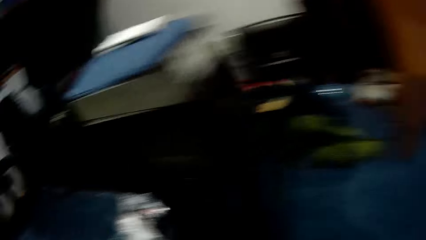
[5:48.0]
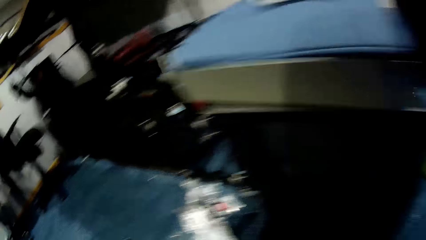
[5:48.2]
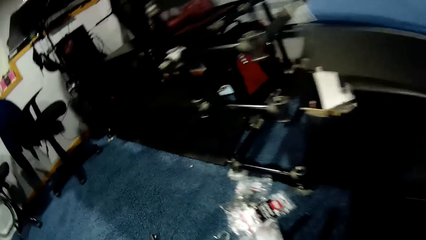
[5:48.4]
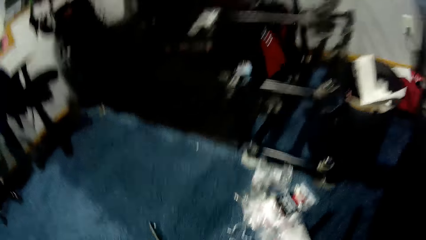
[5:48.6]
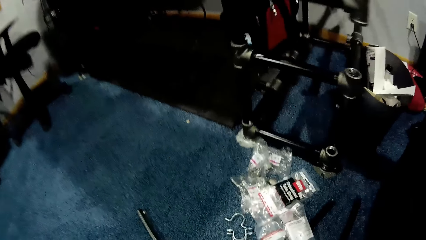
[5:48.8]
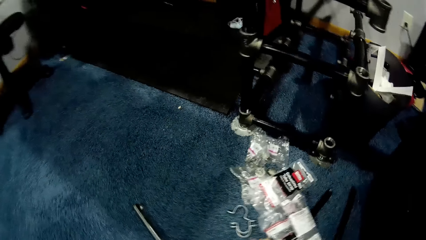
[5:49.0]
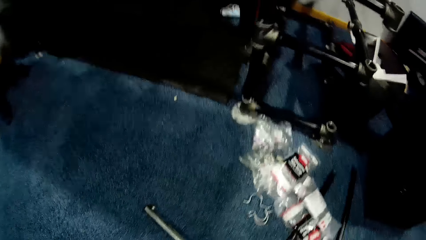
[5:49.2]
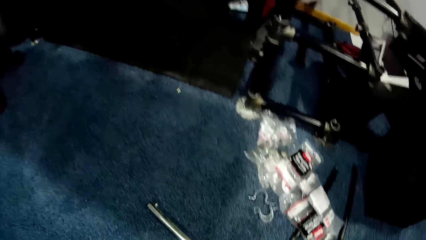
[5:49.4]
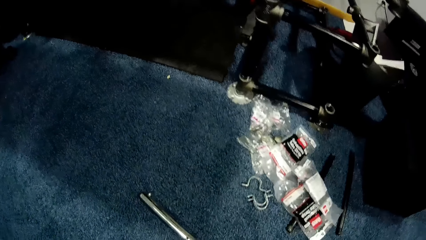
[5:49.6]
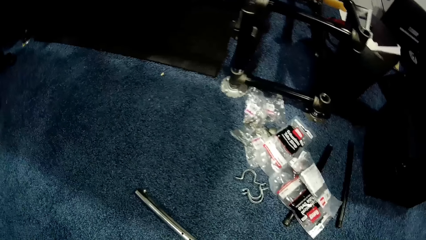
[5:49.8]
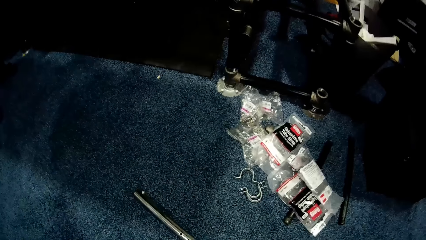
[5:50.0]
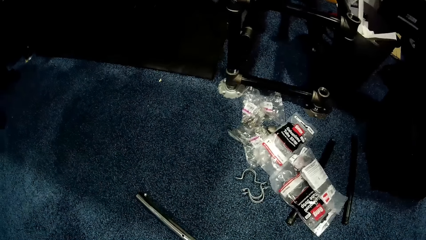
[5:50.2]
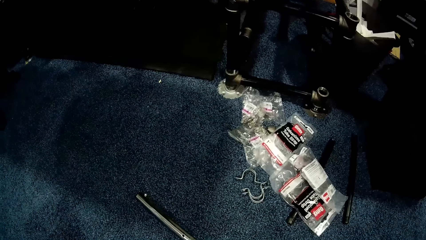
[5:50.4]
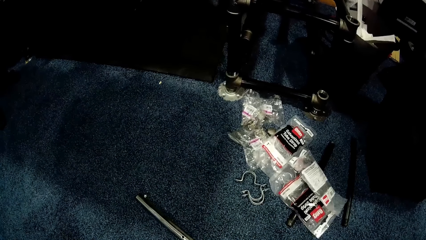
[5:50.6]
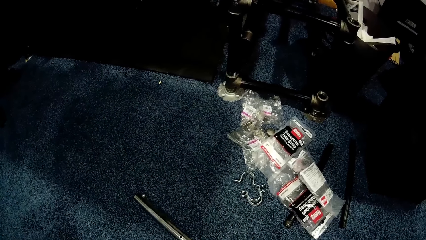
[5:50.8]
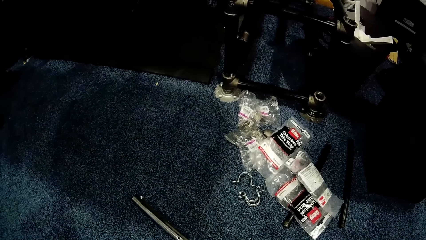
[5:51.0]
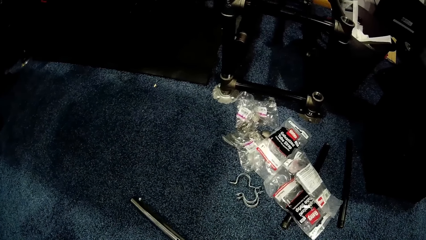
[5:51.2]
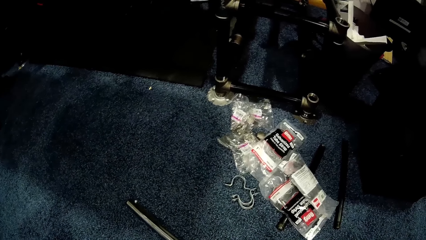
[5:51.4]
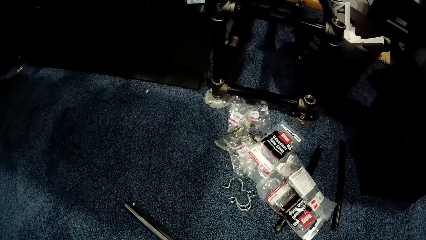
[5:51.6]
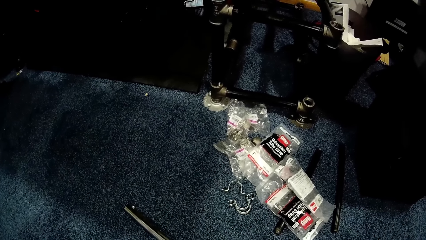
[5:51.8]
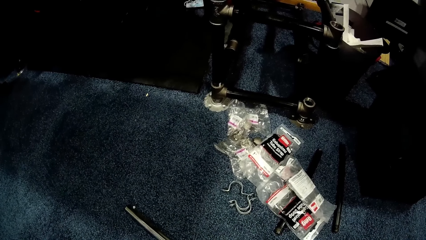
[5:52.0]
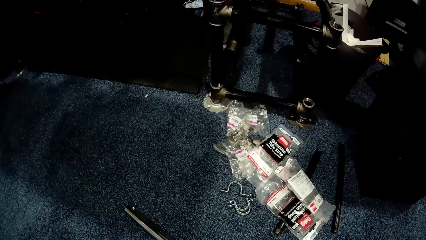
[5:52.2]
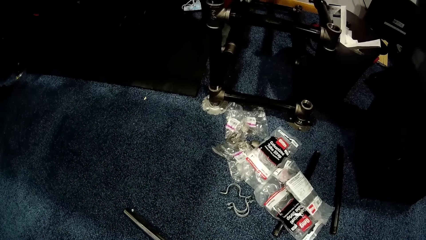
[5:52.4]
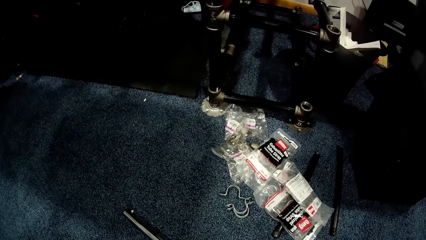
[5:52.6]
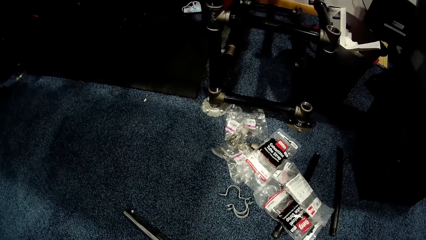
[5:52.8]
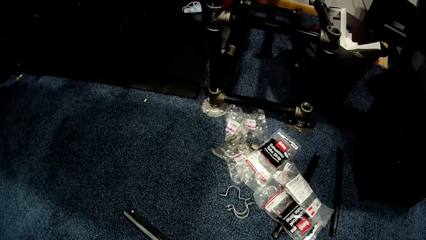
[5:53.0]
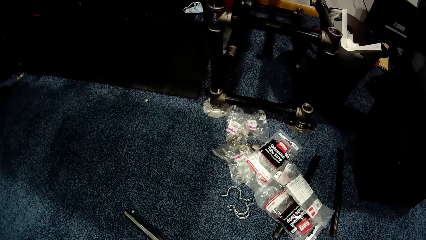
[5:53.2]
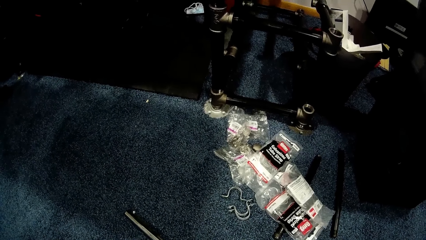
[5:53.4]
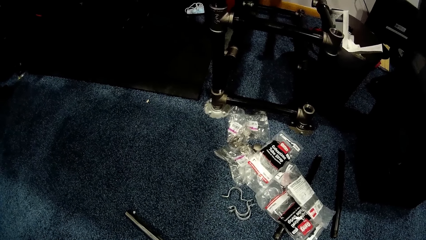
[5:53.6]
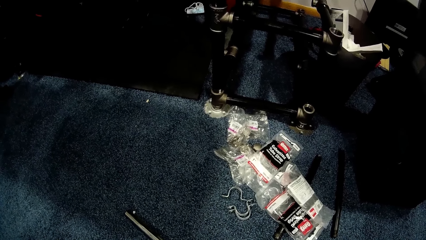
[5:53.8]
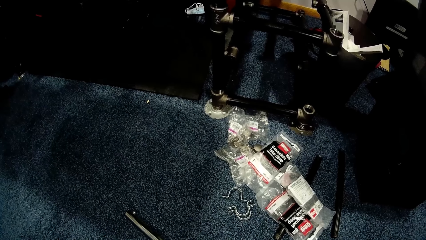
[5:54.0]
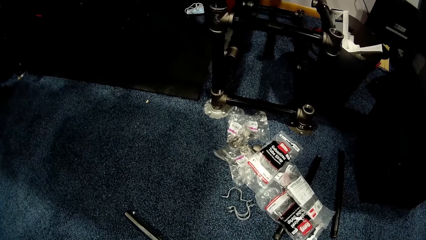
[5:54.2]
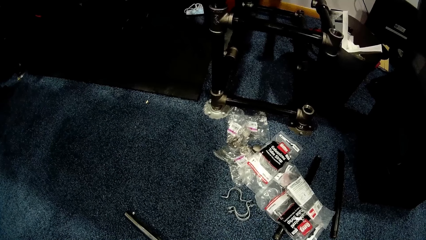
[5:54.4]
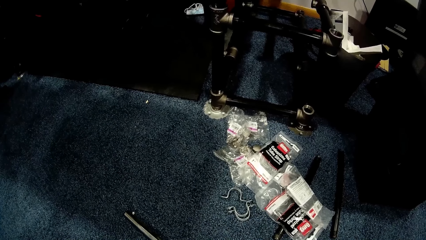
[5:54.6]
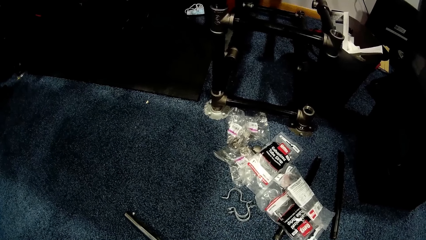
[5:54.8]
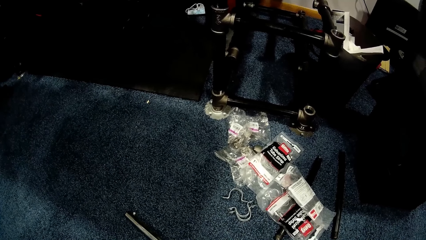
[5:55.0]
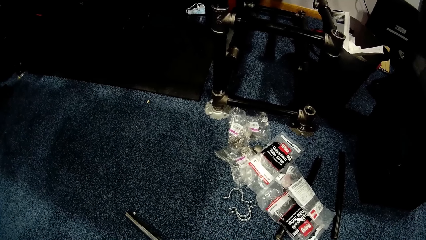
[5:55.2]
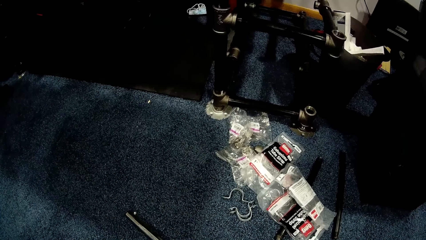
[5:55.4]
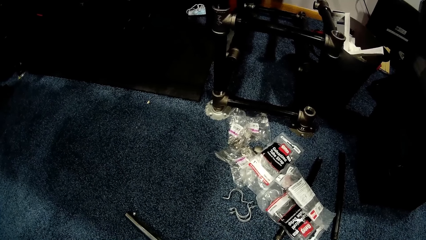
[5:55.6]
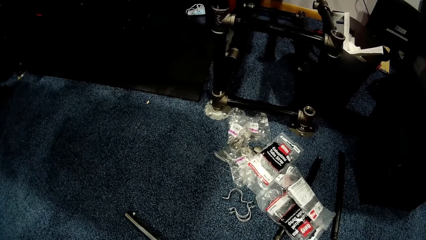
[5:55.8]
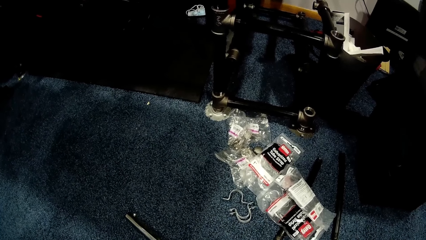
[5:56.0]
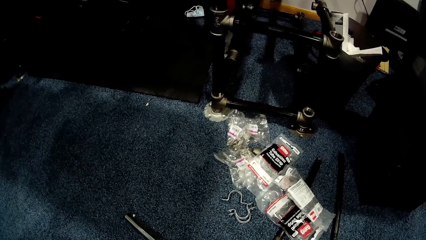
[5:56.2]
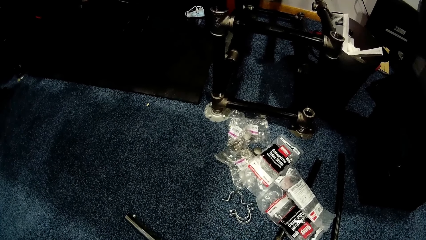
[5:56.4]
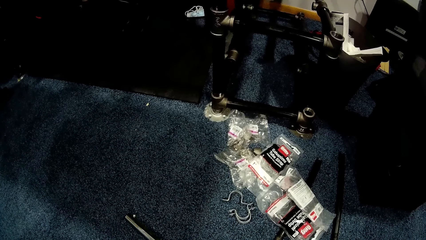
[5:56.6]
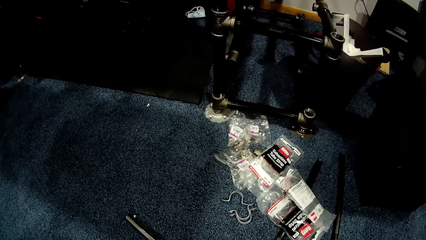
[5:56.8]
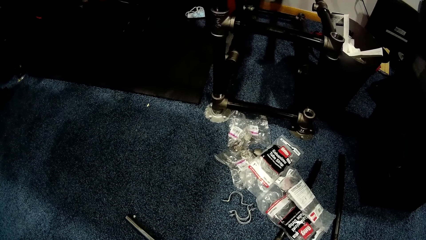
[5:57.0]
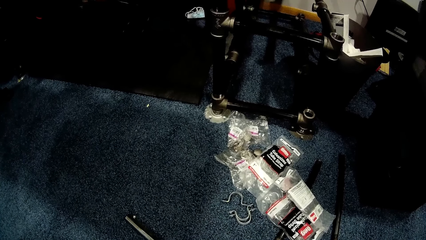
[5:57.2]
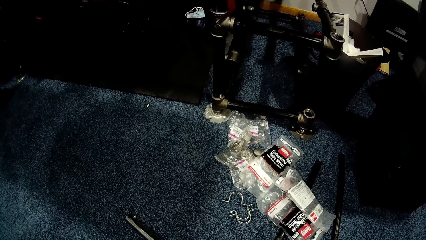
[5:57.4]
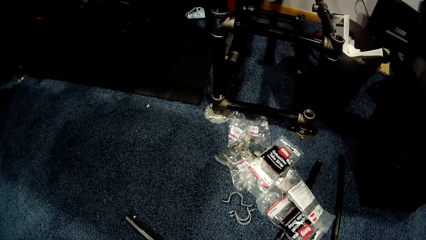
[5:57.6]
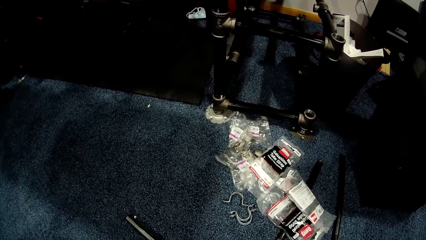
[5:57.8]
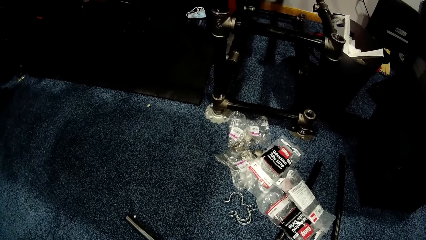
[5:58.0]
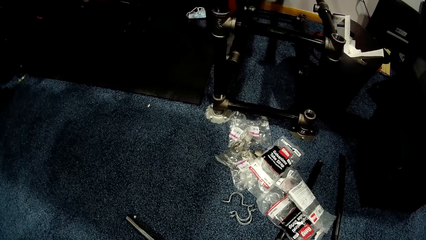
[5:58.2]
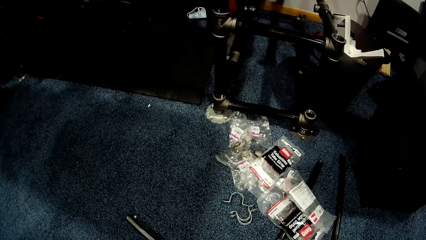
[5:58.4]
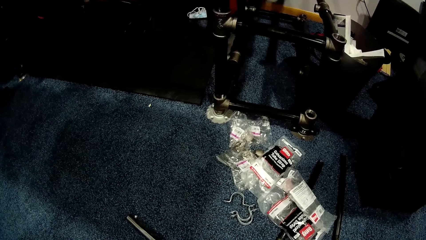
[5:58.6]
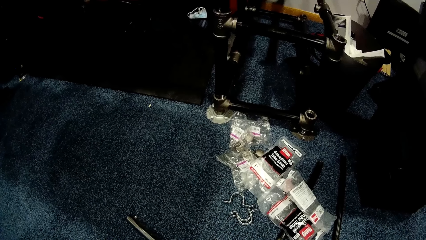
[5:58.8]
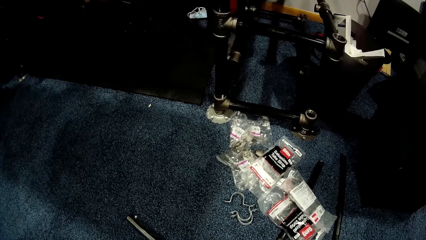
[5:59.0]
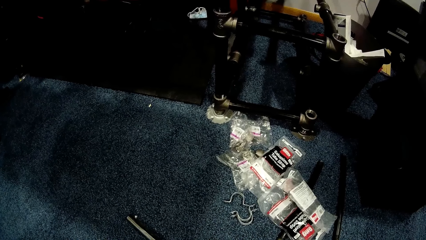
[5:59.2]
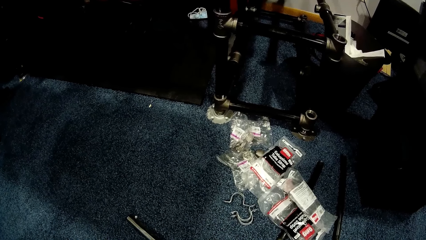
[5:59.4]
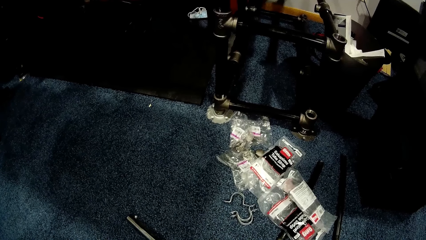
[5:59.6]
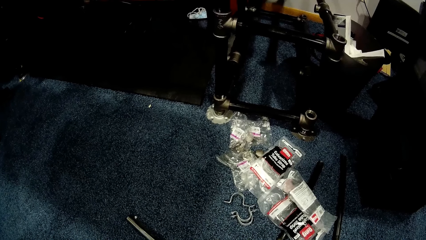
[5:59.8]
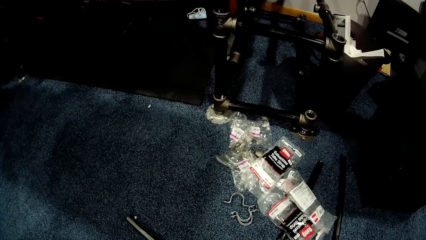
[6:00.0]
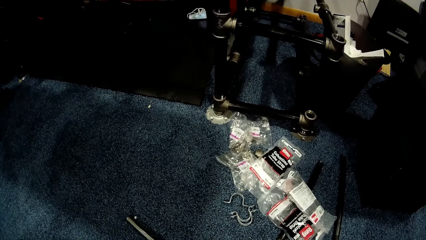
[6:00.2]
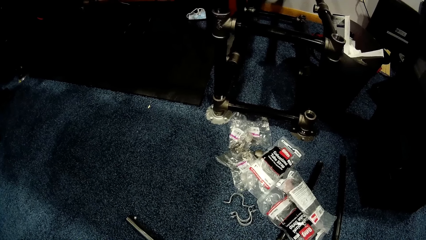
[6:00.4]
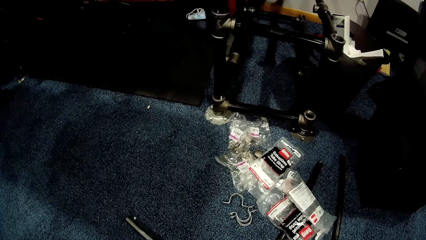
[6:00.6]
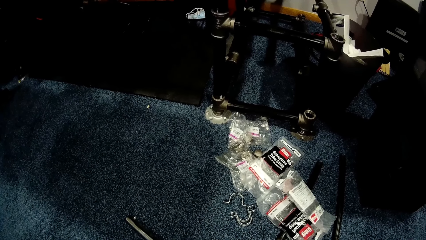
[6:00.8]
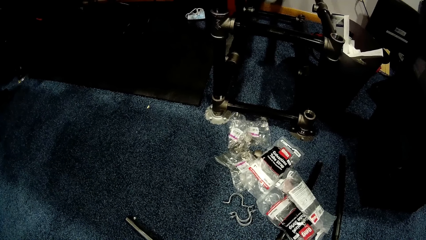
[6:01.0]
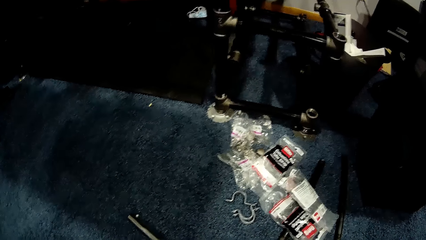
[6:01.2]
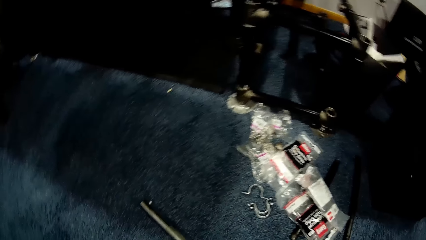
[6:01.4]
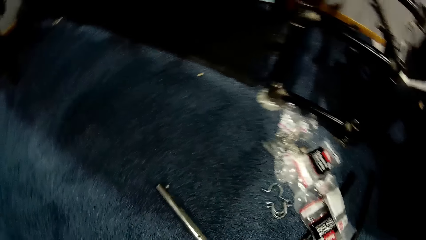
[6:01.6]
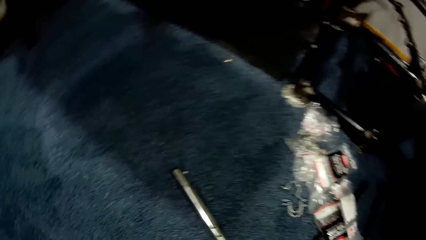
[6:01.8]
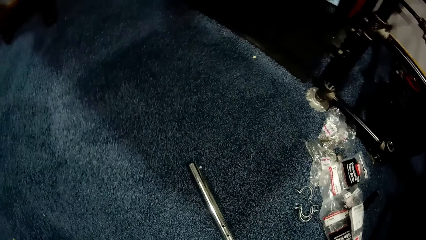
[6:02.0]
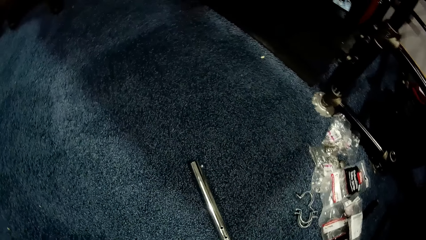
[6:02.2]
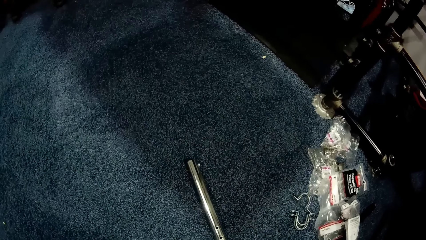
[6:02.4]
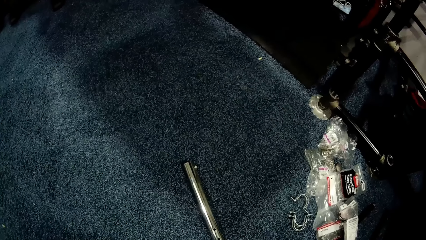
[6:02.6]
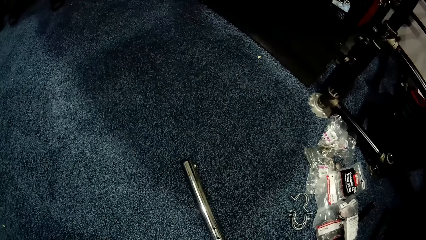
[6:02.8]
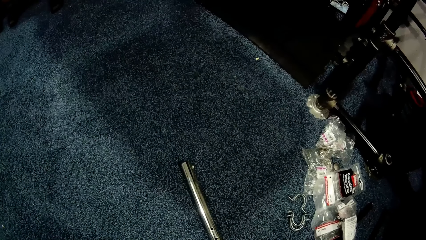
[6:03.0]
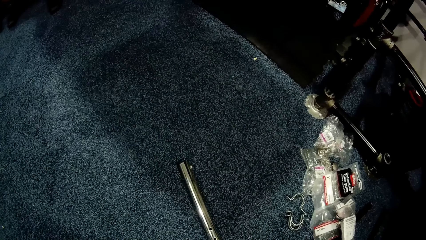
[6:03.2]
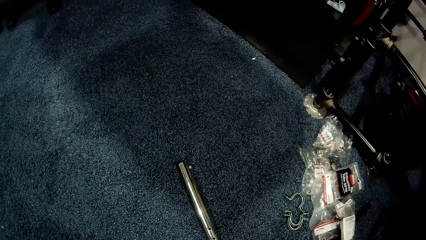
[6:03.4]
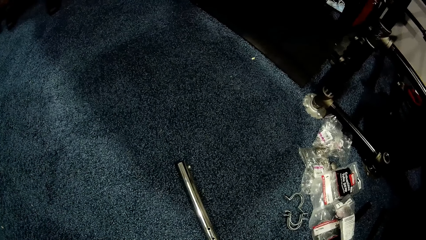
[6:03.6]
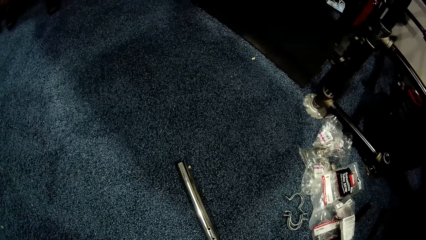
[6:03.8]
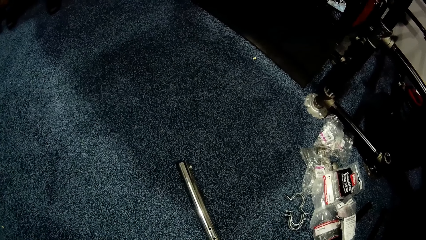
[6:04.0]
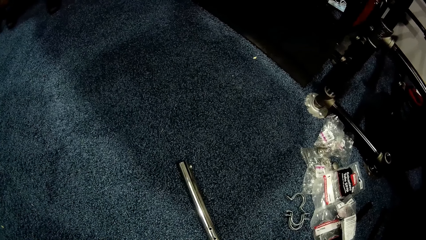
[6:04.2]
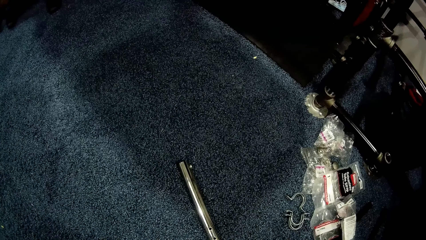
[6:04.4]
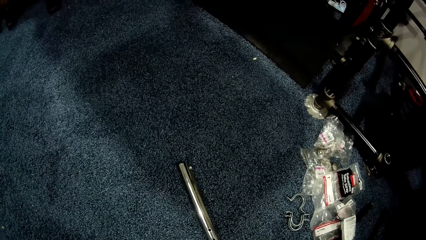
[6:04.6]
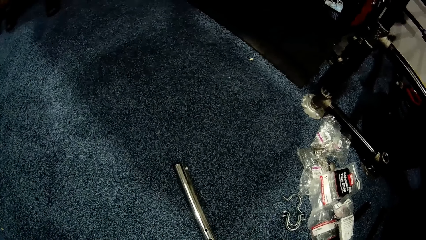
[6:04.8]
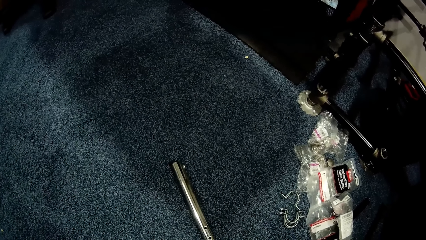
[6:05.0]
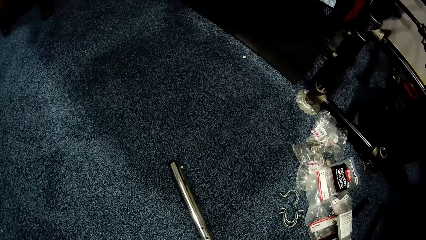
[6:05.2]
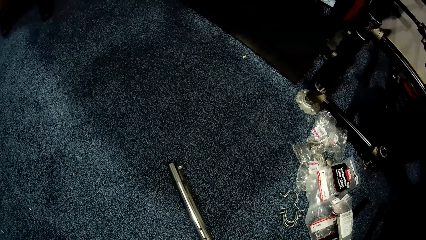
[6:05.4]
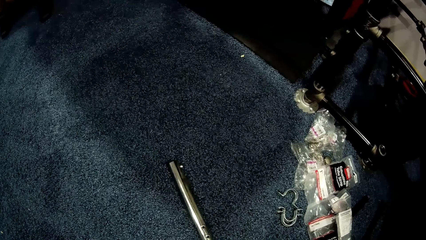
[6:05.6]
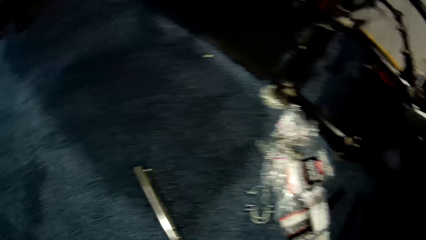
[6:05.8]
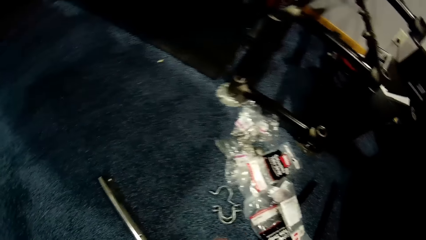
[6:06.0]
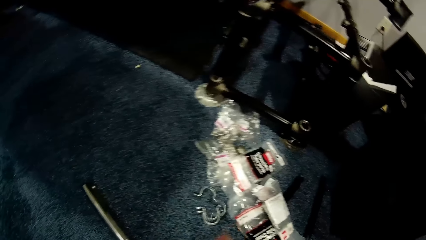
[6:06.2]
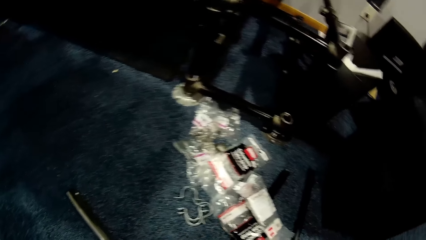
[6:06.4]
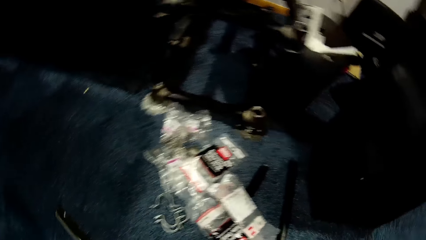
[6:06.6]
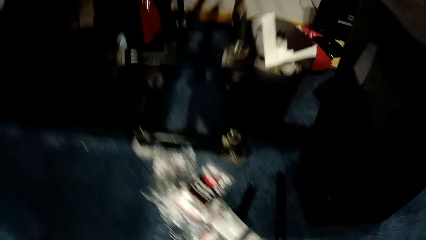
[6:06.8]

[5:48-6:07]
The camera wearer looks at something. They drop a metal clip on the floor.
